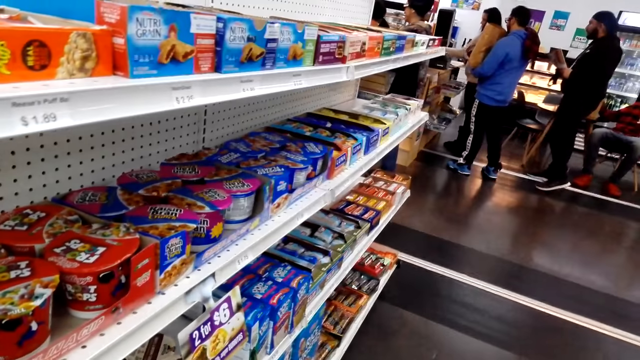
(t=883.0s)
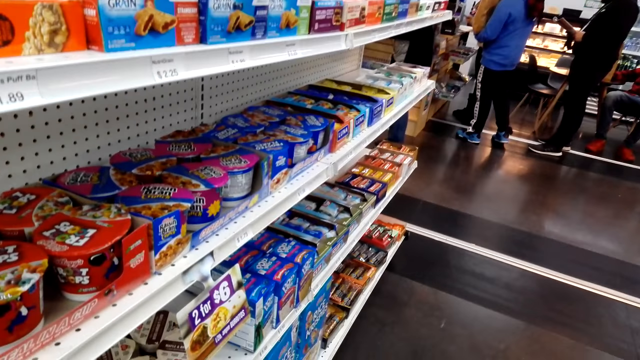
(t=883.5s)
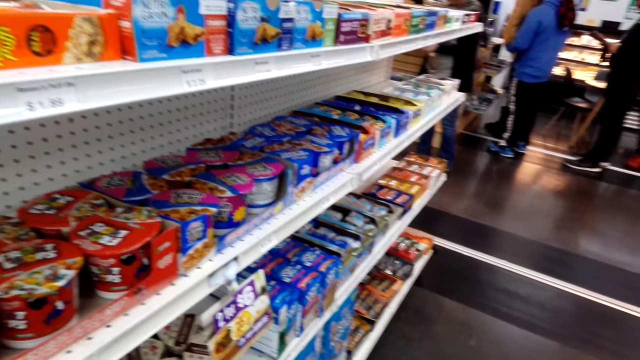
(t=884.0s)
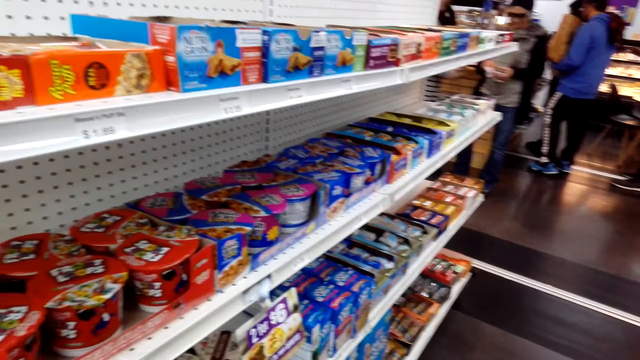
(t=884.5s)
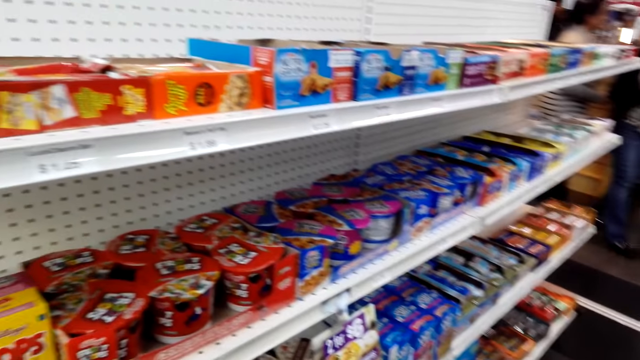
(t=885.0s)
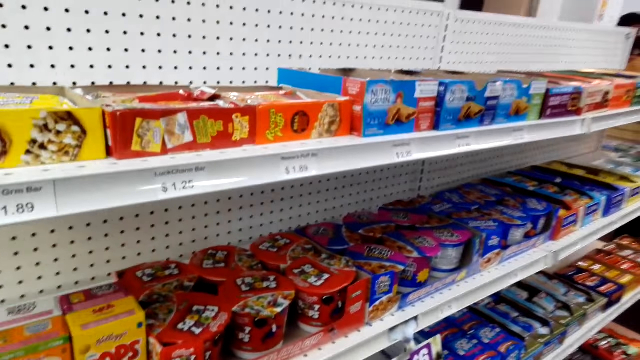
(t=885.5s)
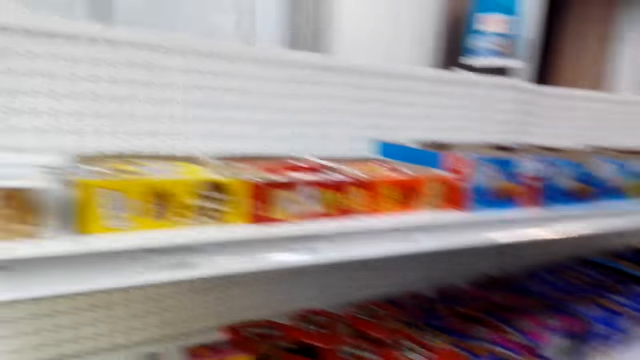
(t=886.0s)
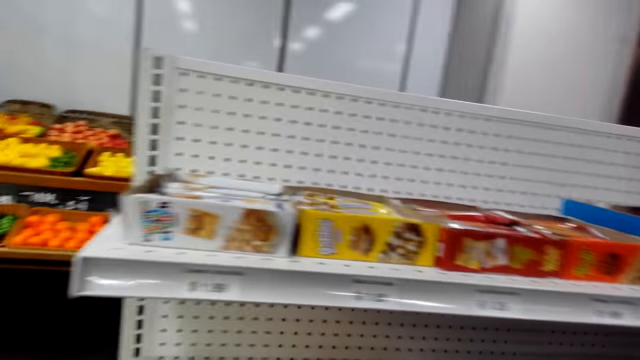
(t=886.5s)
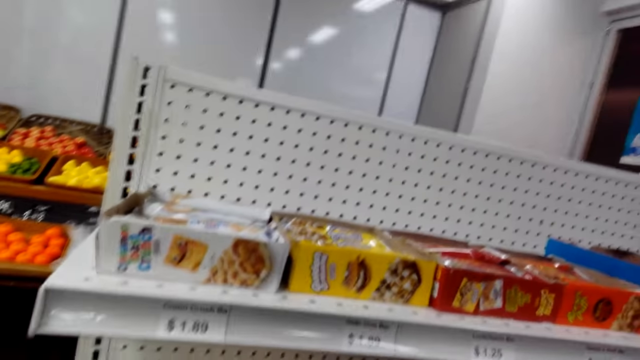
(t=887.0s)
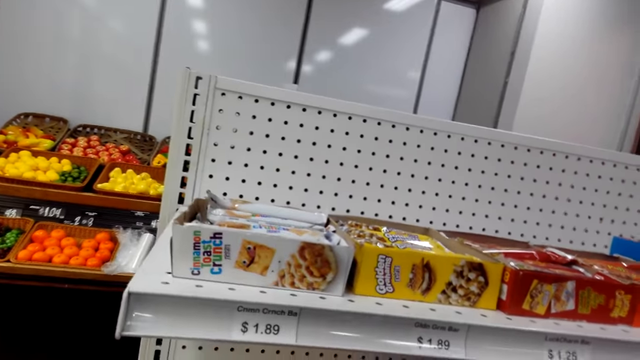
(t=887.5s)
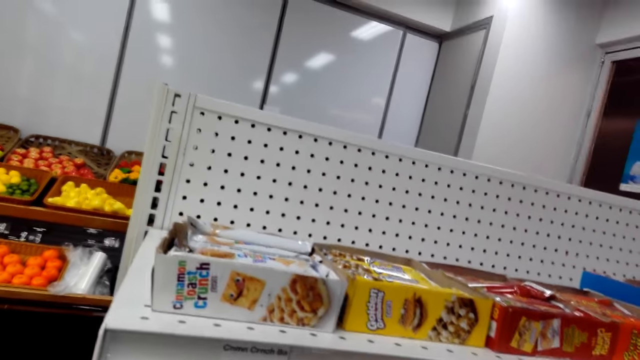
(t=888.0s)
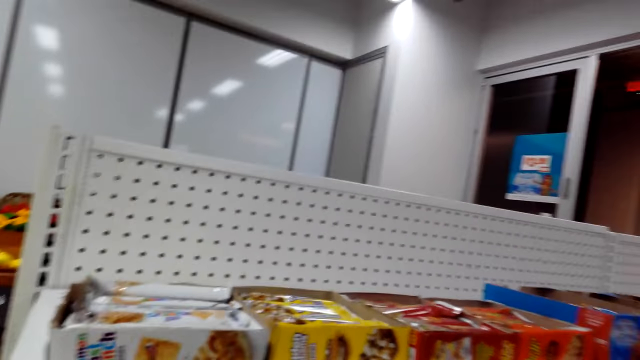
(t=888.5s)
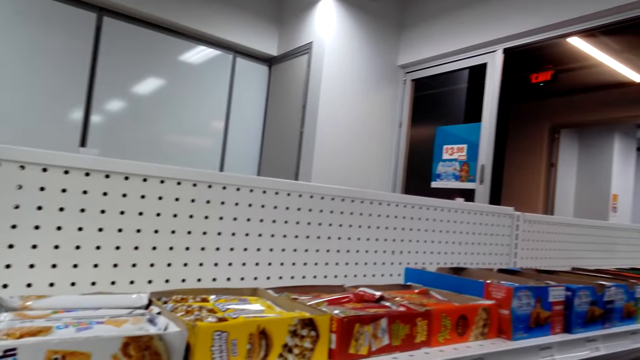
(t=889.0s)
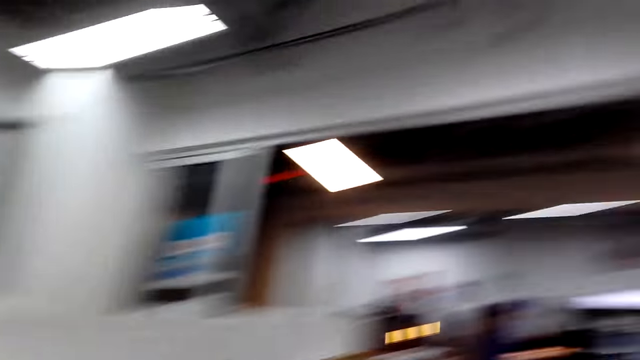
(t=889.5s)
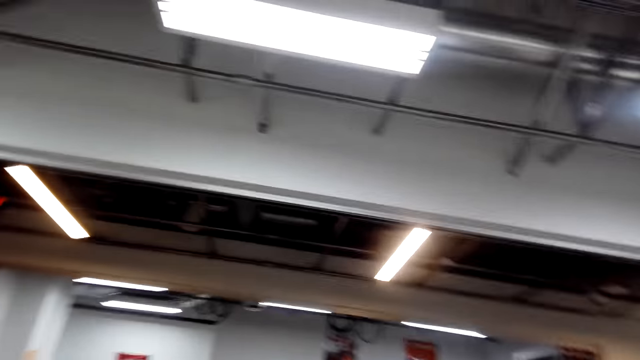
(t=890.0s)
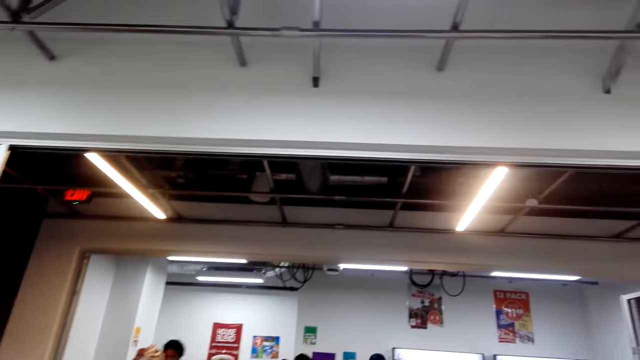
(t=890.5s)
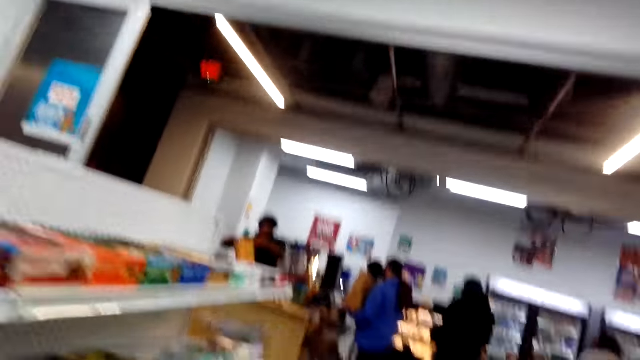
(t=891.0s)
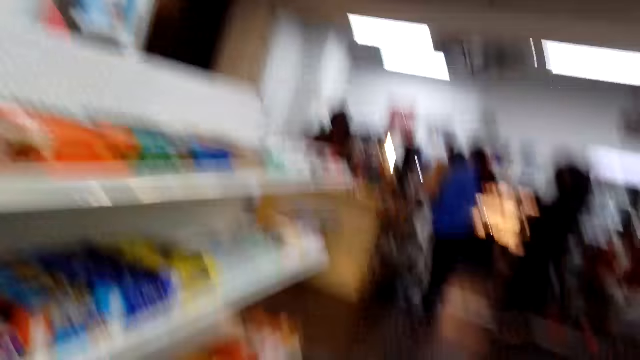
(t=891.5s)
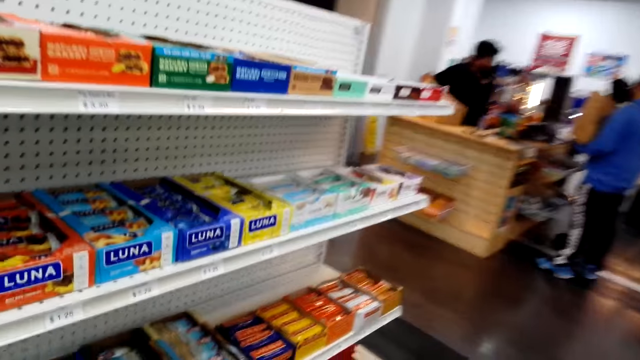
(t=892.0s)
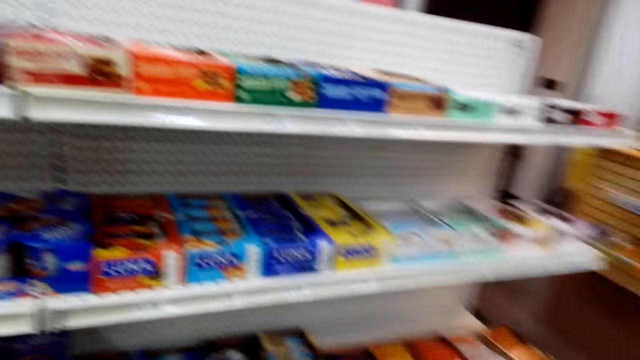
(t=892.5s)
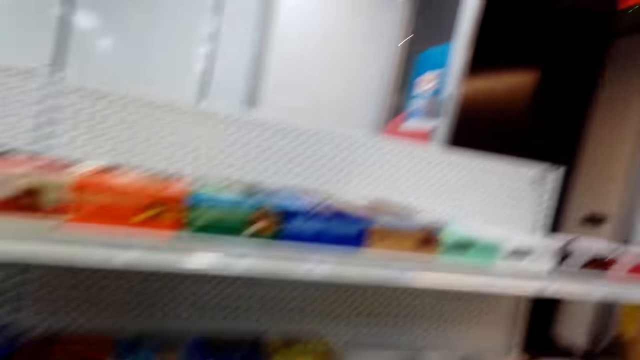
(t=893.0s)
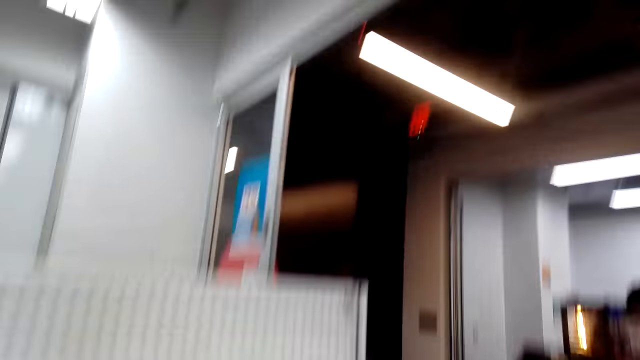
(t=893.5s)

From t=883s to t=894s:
The camera wearer looks around the store.

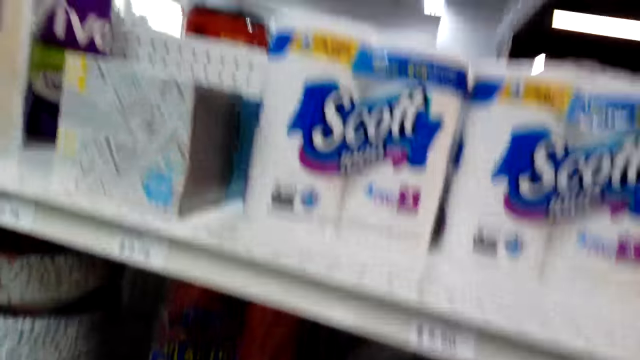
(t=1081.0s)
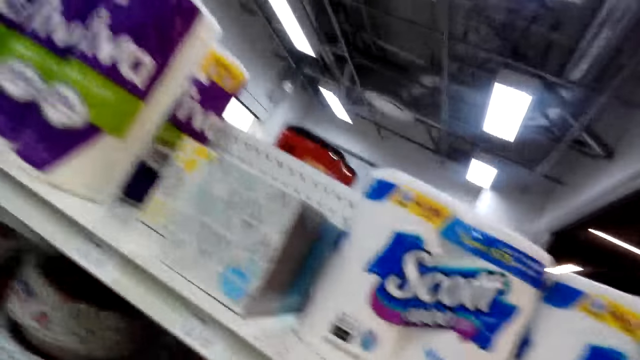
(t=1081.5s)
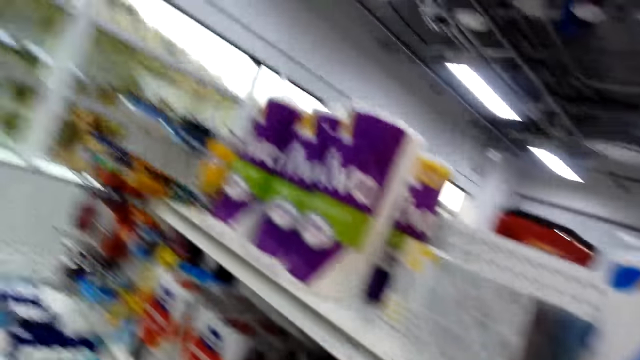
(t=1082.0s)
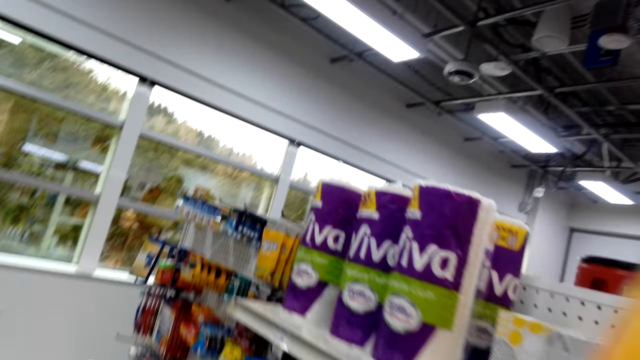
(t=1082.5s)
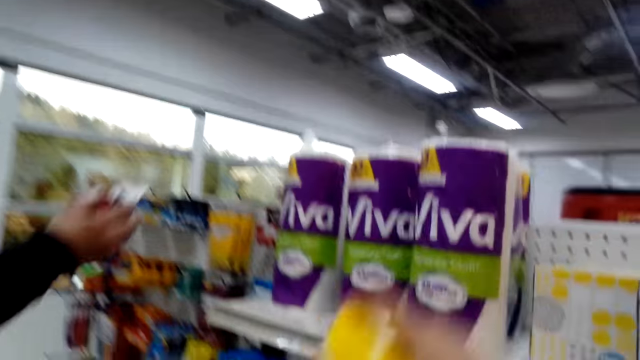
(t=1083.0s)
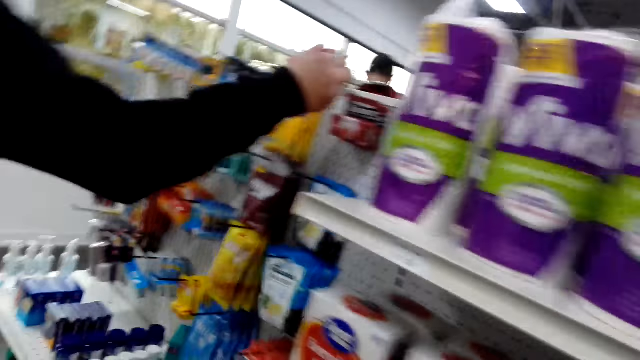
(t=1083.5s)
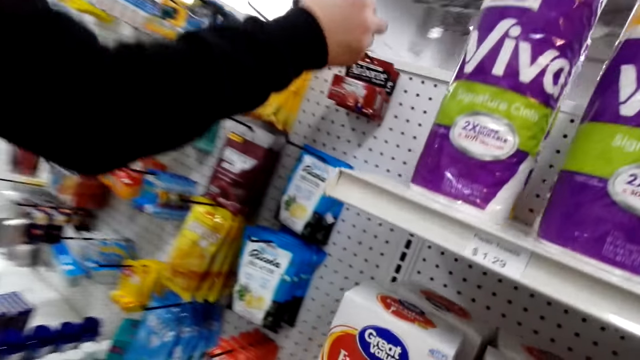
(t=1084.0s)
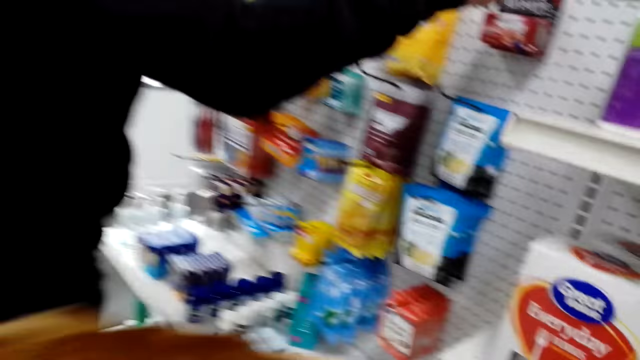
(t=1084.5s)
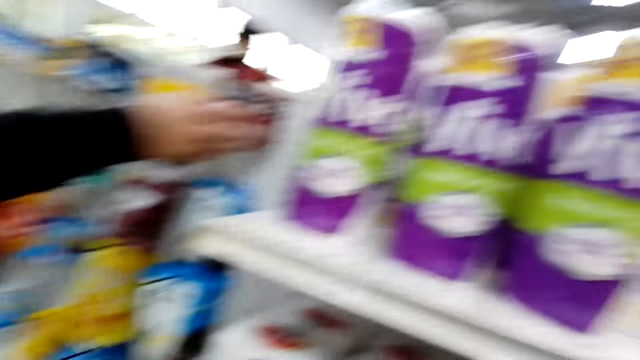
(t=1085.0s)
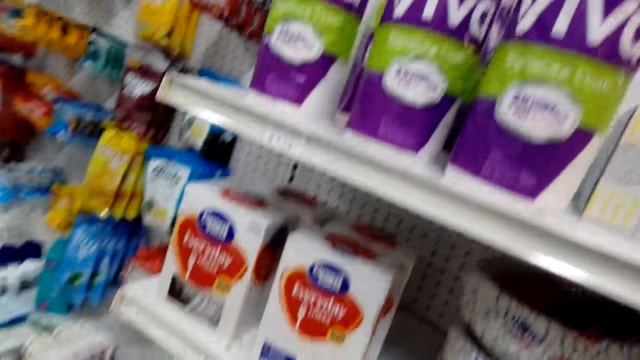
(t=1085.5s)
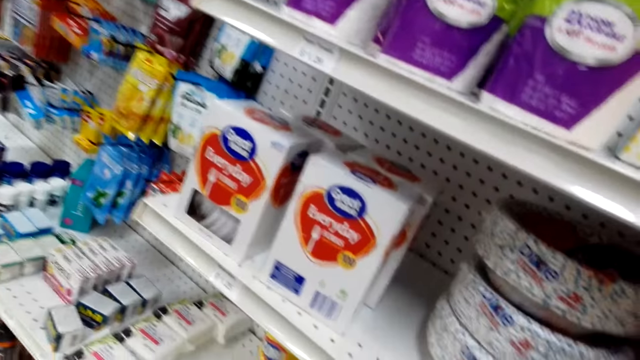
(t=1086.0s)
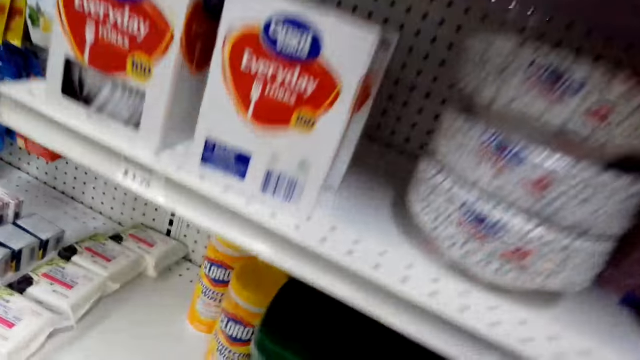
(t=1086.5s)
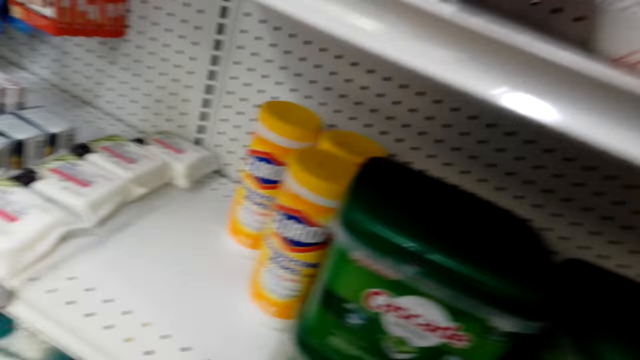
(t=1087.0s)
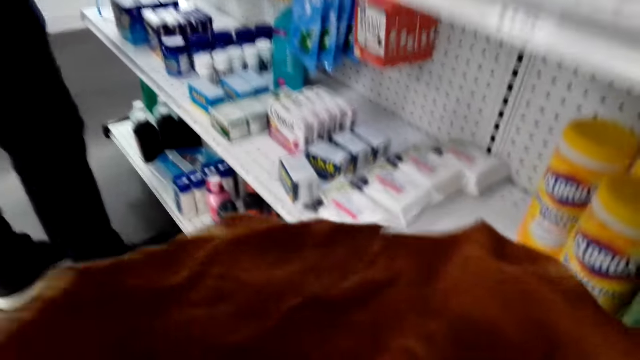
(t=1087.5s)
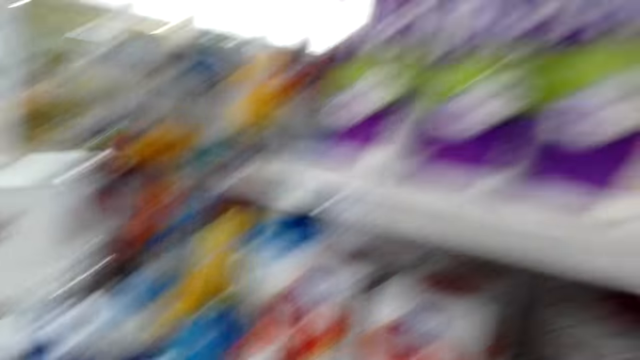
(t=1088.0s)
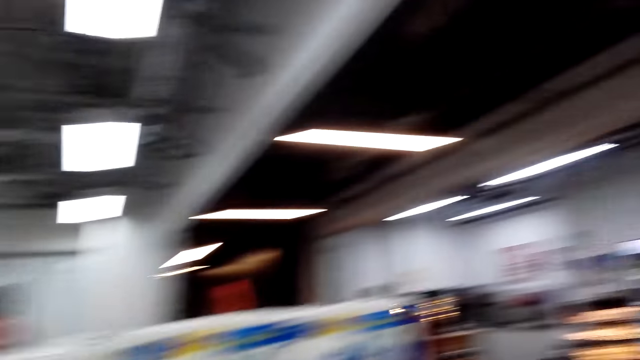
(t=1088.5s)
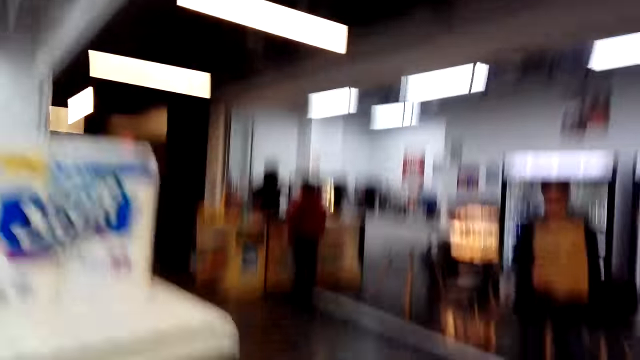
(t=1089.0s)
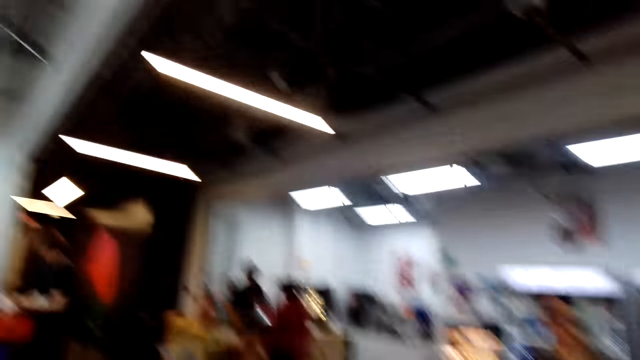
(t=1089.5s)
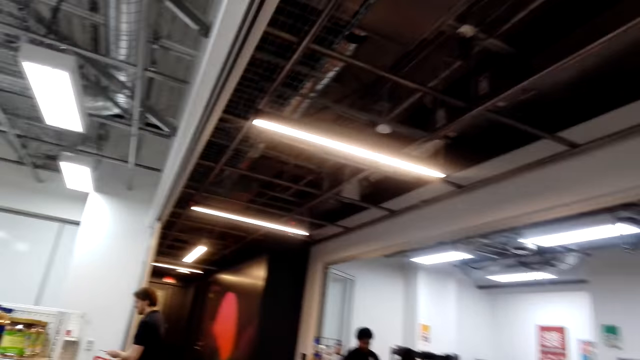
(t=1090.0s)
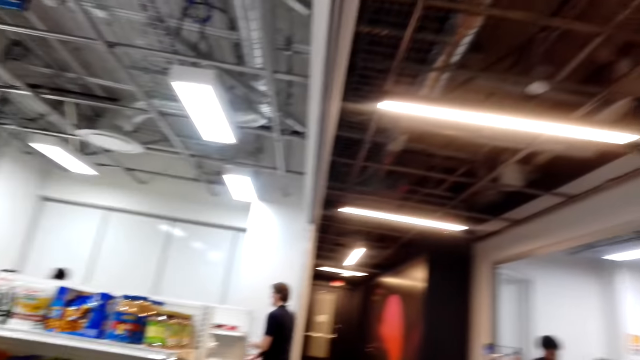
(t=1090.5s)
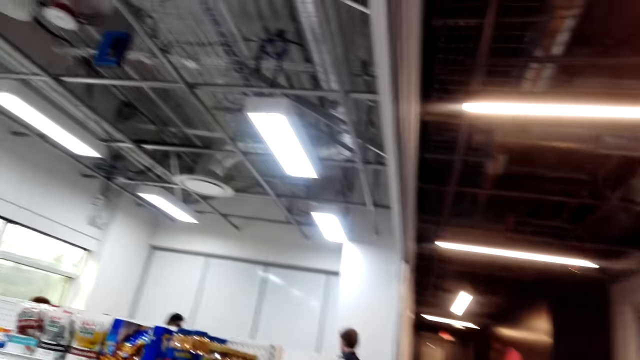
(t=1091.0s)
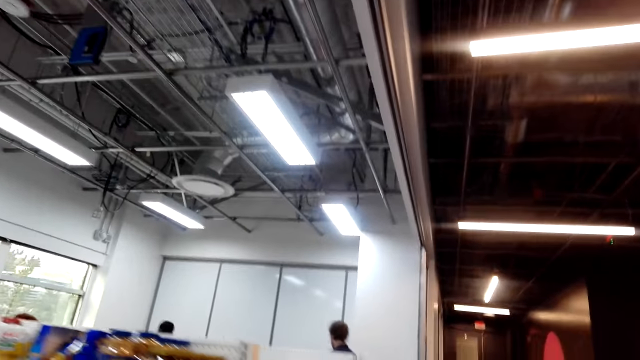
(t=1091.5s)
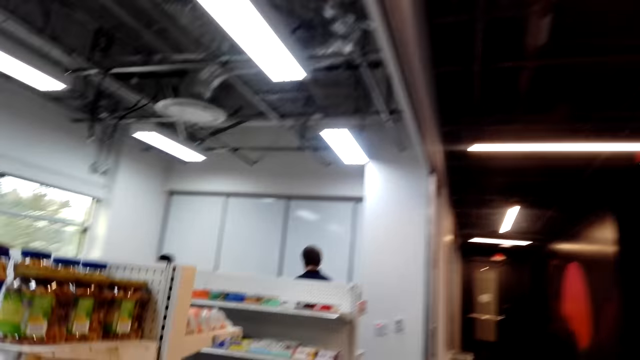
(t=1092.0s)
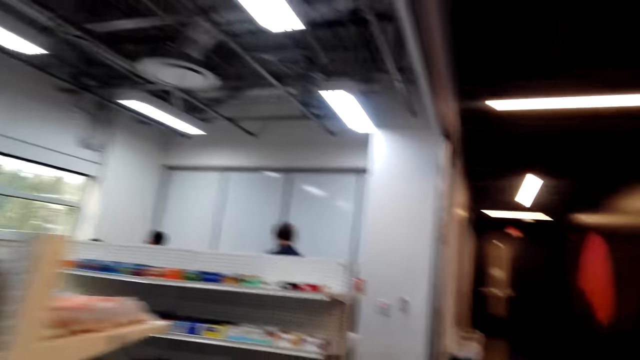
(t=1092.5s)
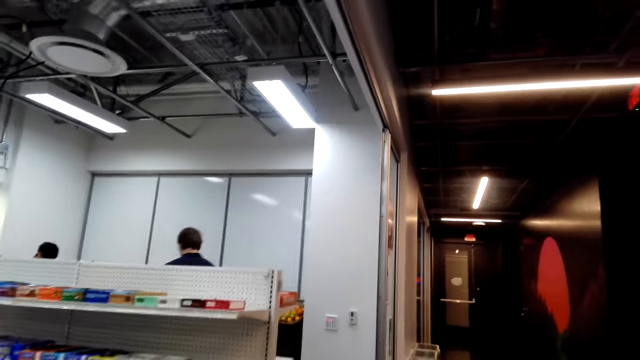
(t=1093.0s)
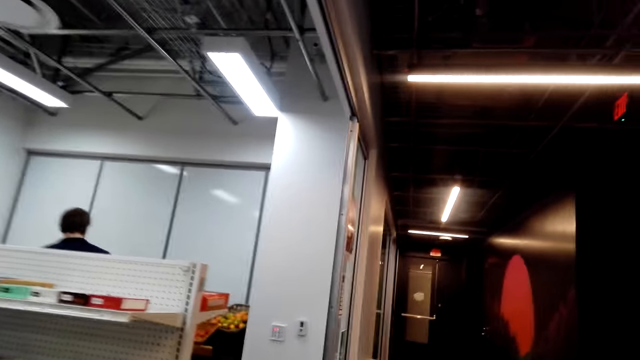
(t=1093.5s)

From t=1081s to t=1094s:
The camera wearer walks around the store. They stand beside the shelves. They bend. They stand up. They walk around the store.
